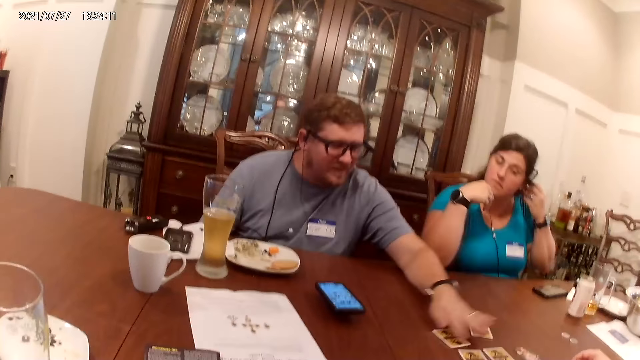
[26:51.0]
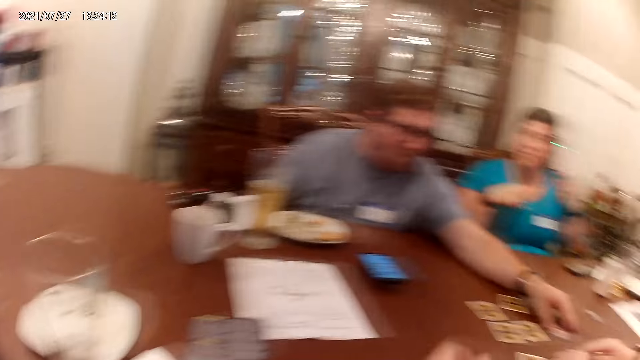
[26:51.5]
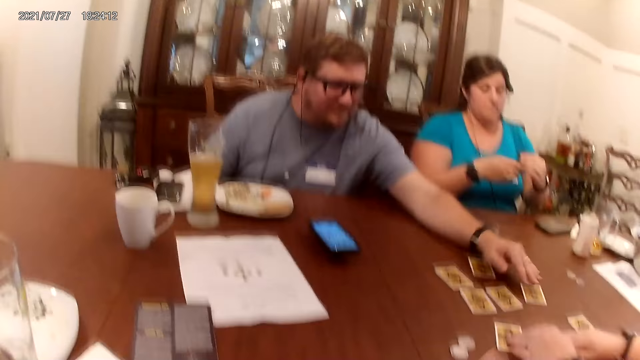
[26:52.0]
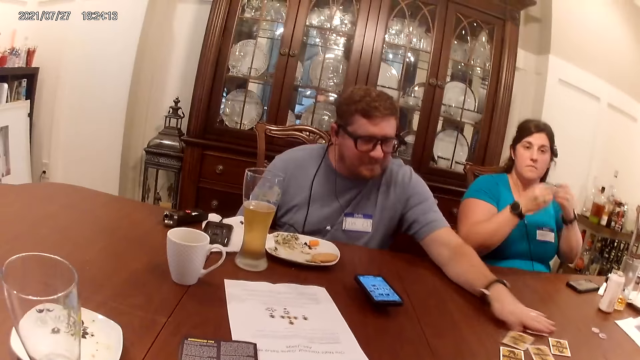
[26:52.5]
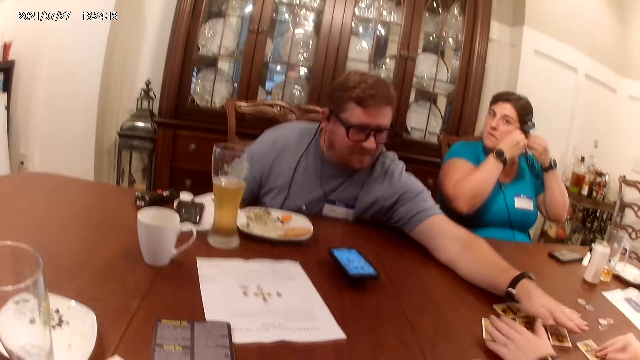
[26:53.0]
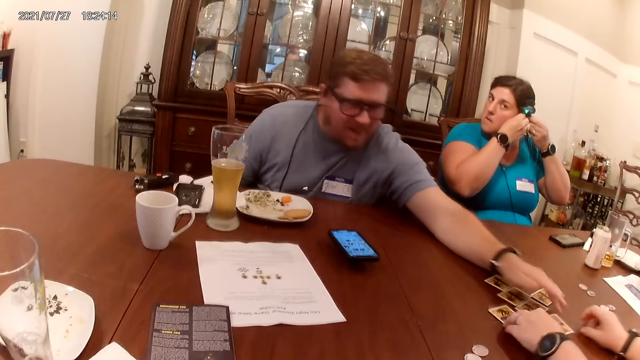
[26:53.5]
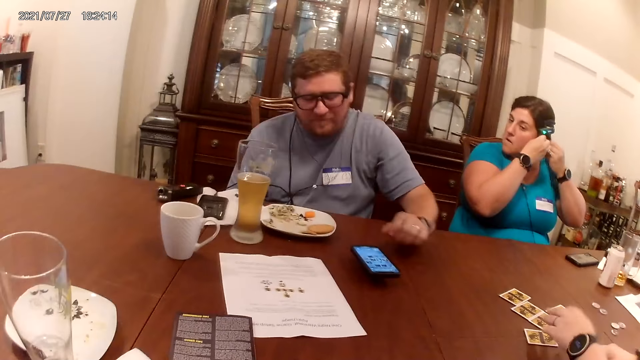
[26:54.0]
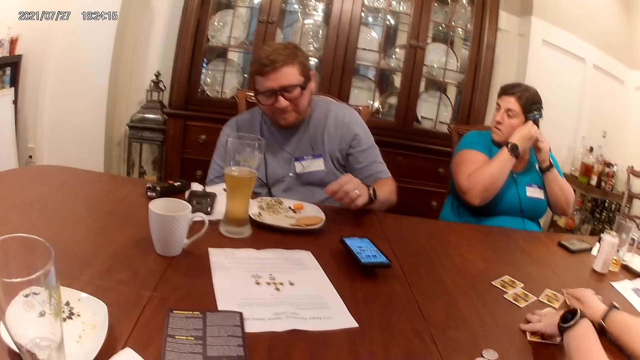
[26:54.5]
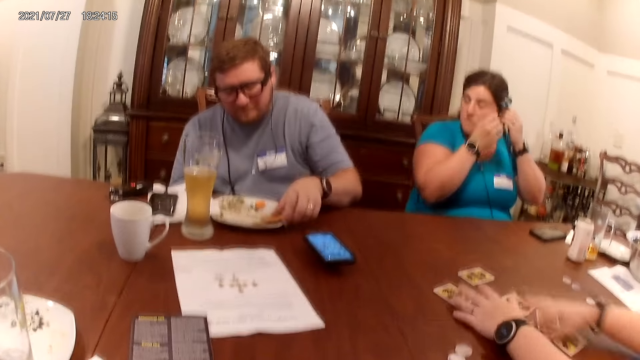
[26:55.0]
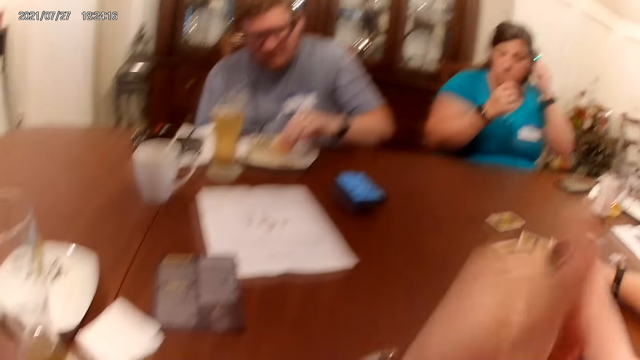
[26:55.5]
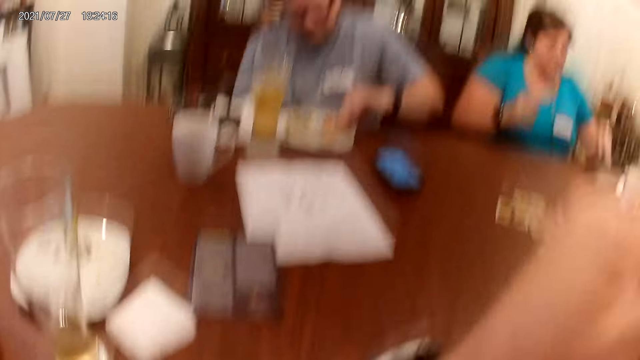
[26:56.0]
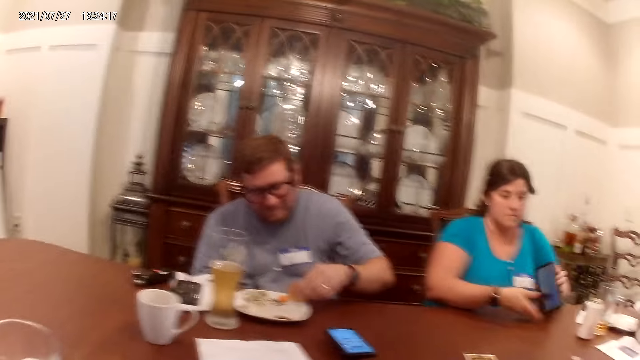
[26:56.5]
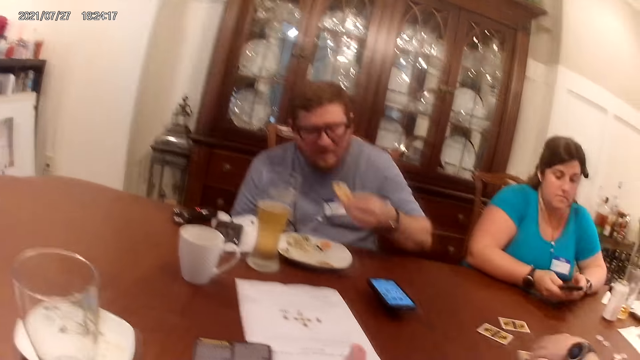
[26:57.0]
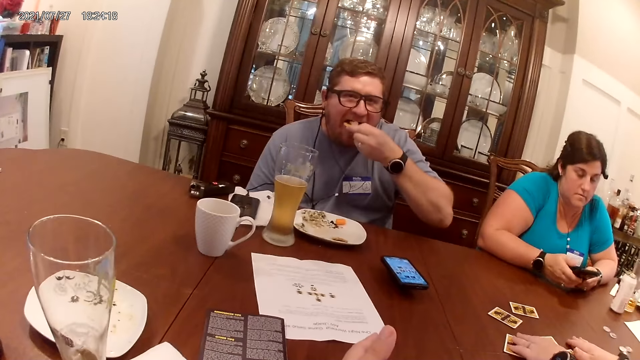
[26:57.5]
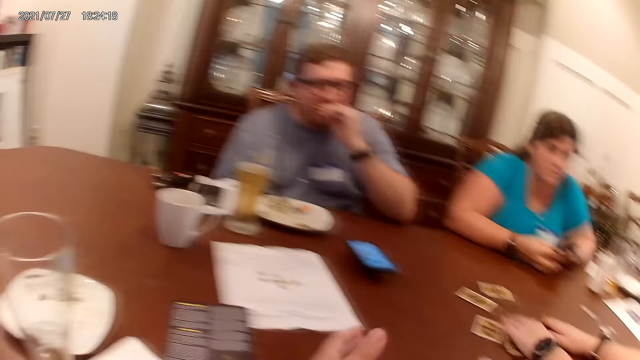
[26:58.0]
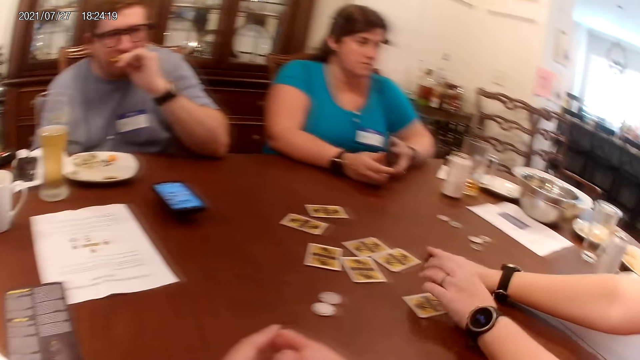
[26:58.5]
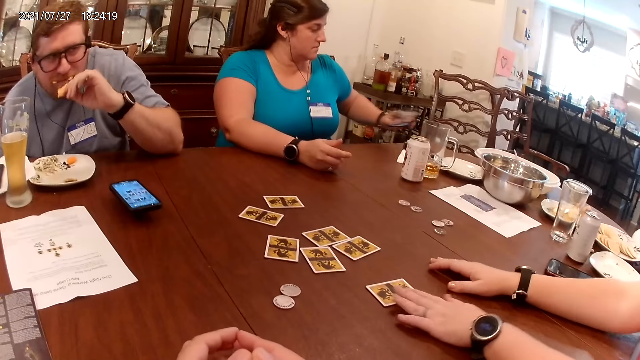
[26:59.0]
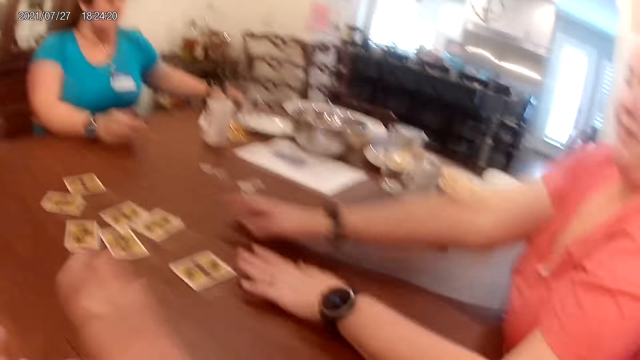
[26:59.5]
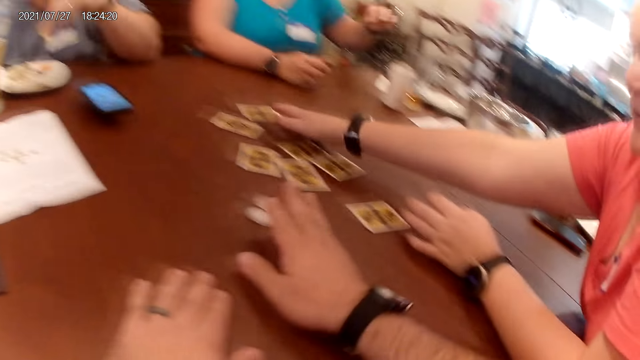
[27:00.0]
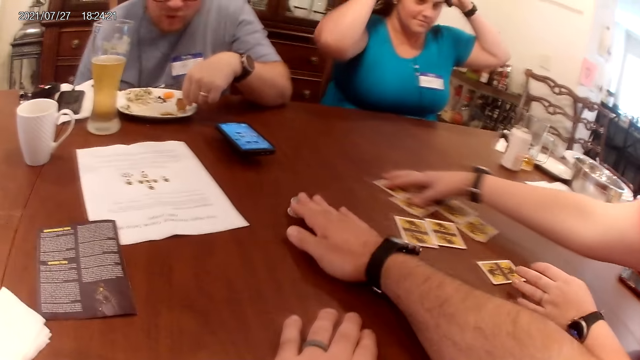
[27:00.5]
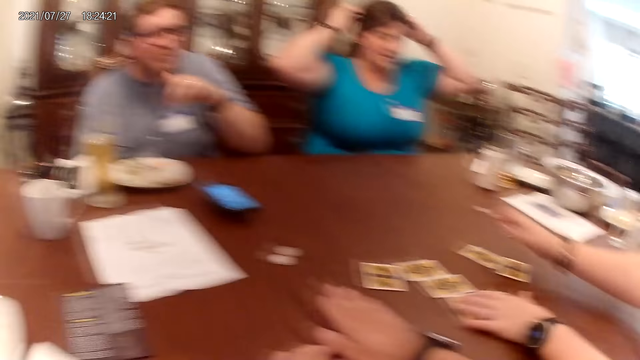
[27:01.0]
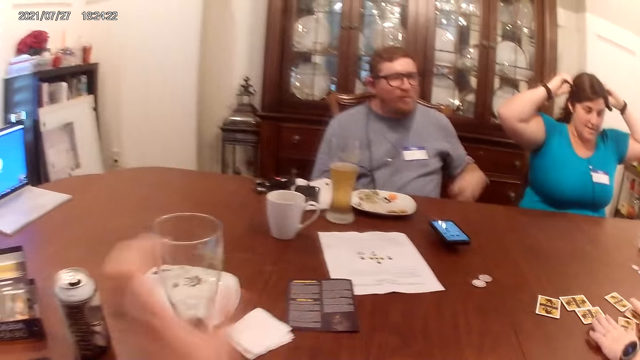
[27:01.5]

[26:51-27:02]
A man pushes the card towards the deck. The man overturns the card on the table and adjusts cards on the table with his left hand. The man gathers the cards with a woman. Another woman adjusts her hair with her hands. The first woman adjusts the cards on the table with her hands. The camera wearer talks to the man and the women. The man picks up a cookie from the plate on the table with his left hand. The camera wearer touches his face. The man stirs the veggies in the plate with the potato slice in his left hand. The other woman picks up the phone from the table with her left hand. The camera wearer talks to the man and the women. The other woman operates the phone with her hands. The man puts the cookie in his mouth with his left hand. The first woman talks to the camera wearer, the man and the other woman. The other woman places the phone on the table with her left hand. The first woman talks to the camera wearer, the man and the other woman. The camera wearer slides the tokens on the table towards the man with his right hand. The first woman rearranges the cards on the table. The first woman talks to the camera wearer, the man and the other woman.

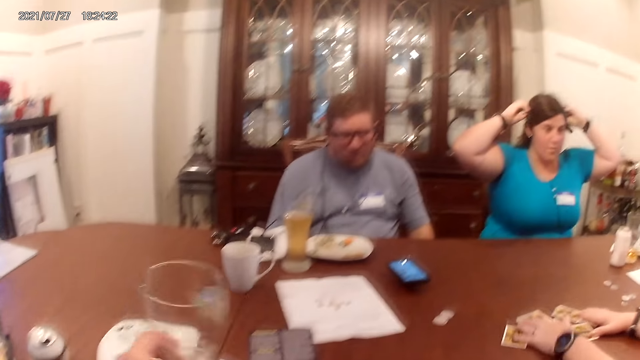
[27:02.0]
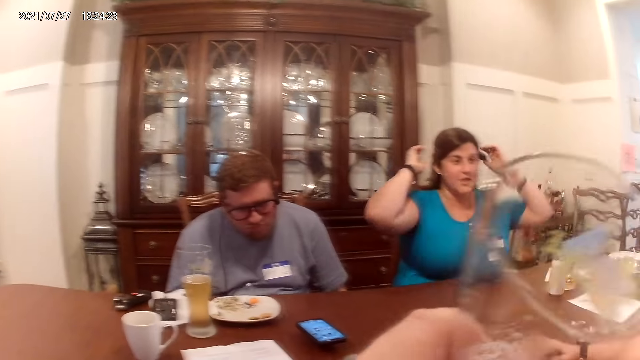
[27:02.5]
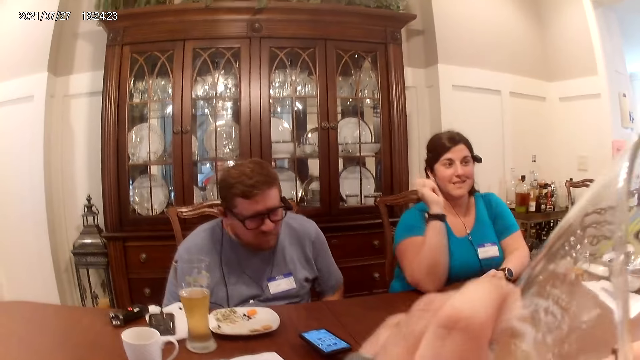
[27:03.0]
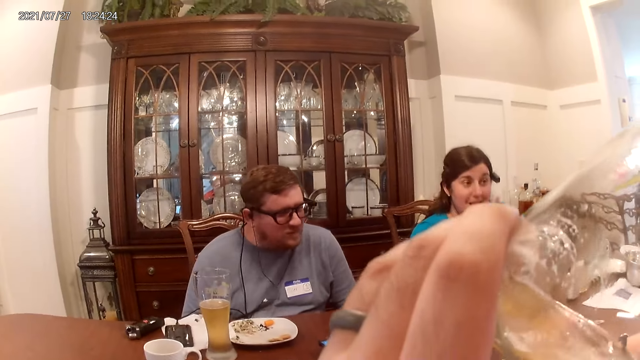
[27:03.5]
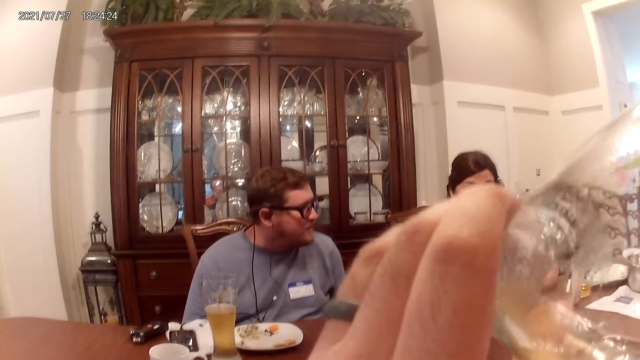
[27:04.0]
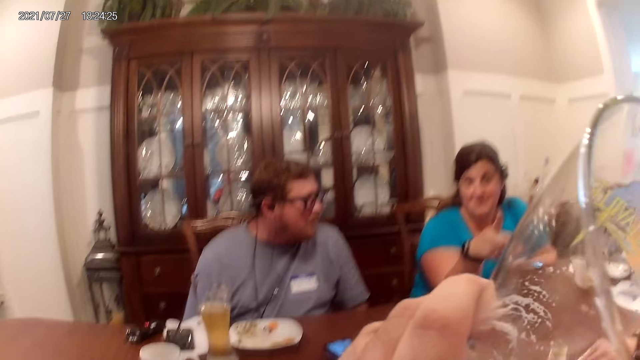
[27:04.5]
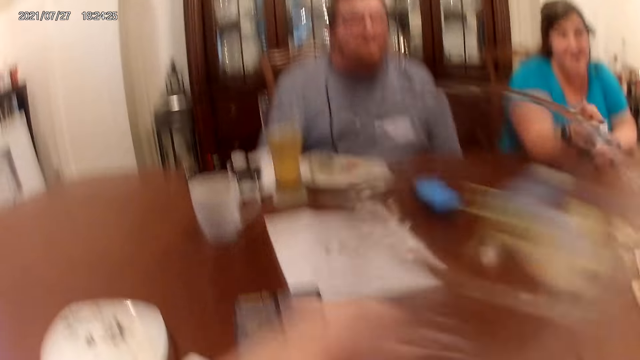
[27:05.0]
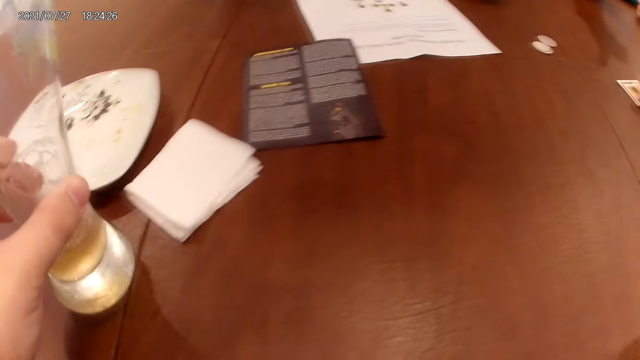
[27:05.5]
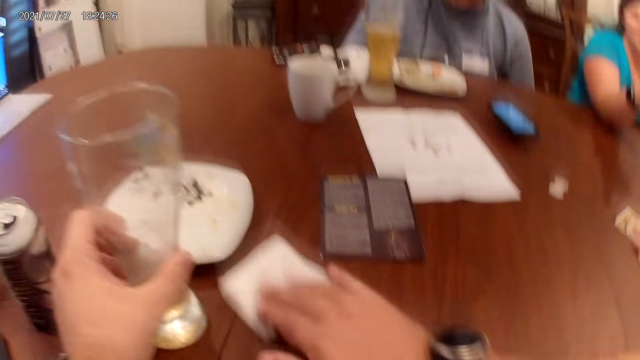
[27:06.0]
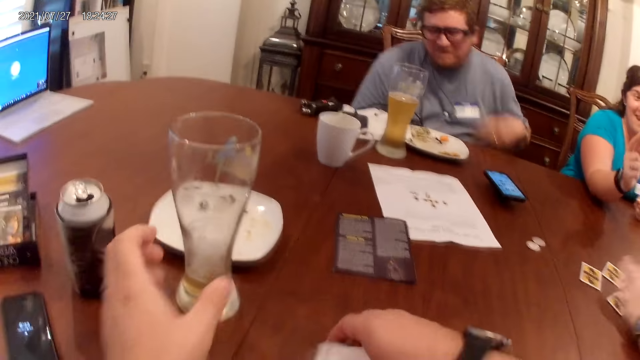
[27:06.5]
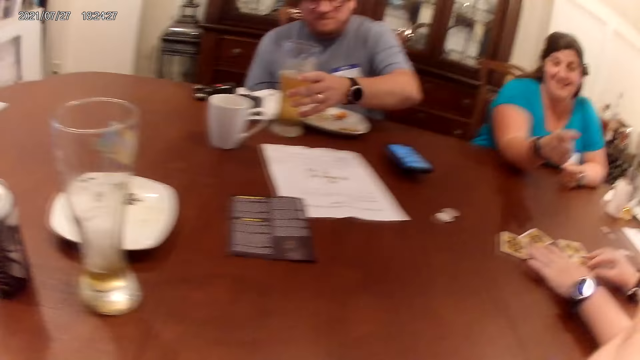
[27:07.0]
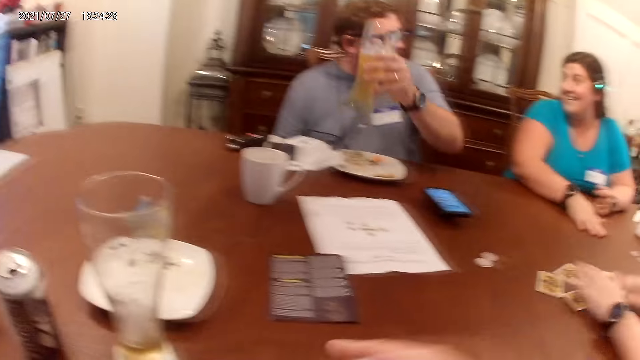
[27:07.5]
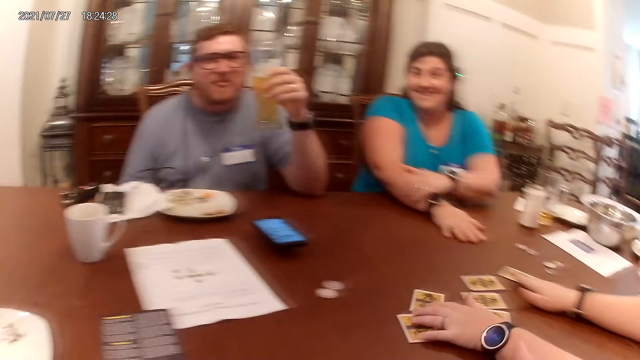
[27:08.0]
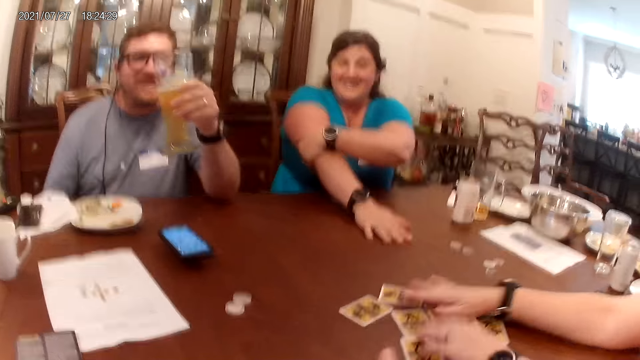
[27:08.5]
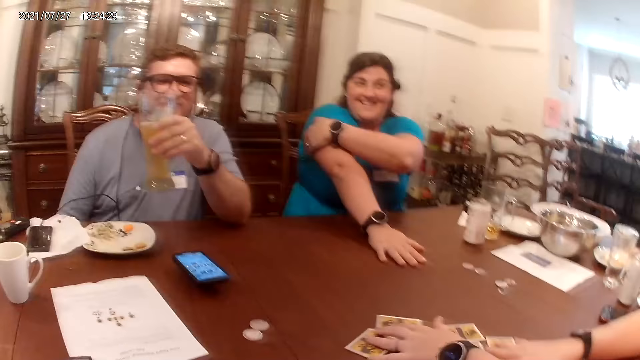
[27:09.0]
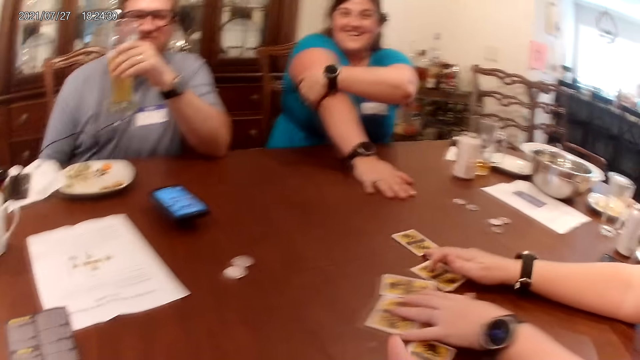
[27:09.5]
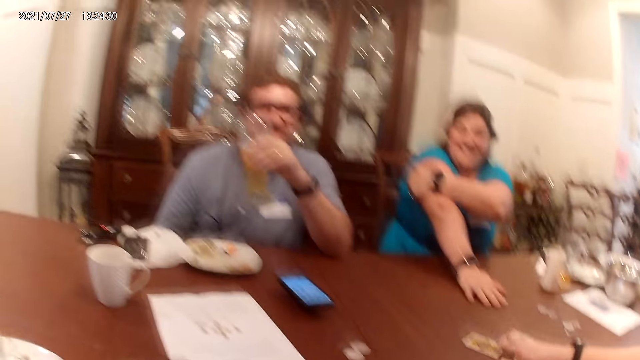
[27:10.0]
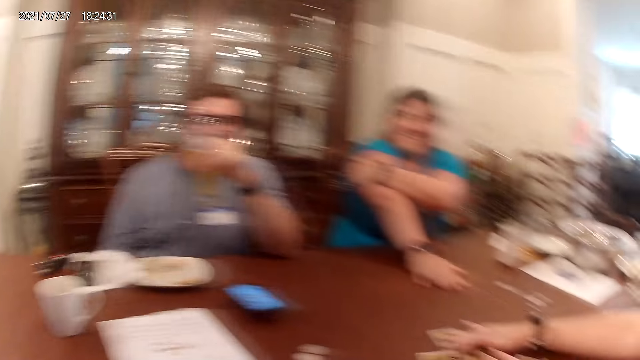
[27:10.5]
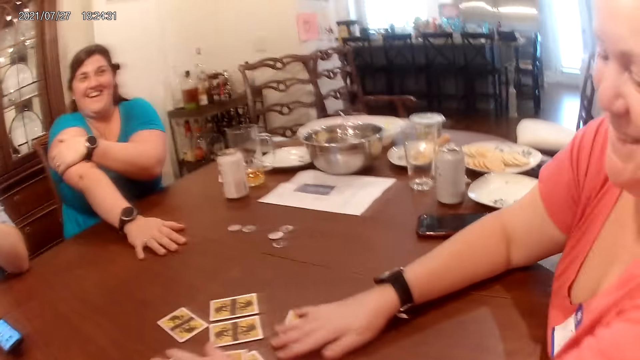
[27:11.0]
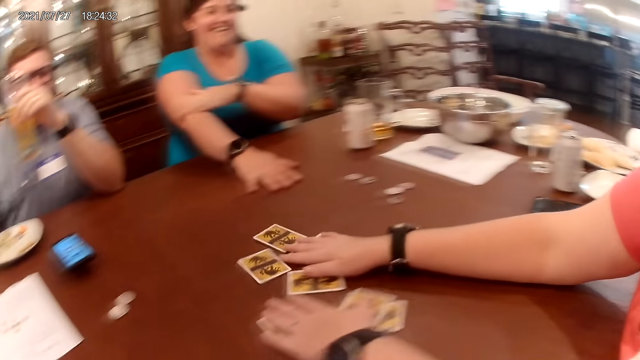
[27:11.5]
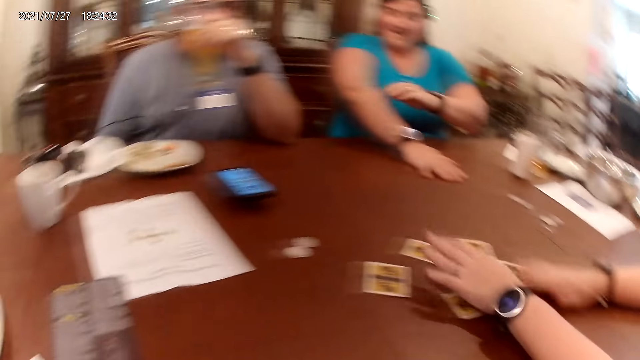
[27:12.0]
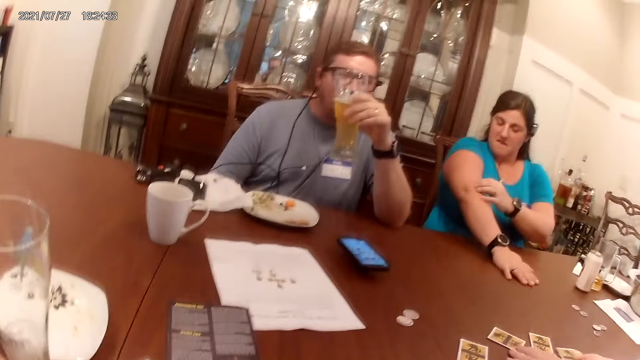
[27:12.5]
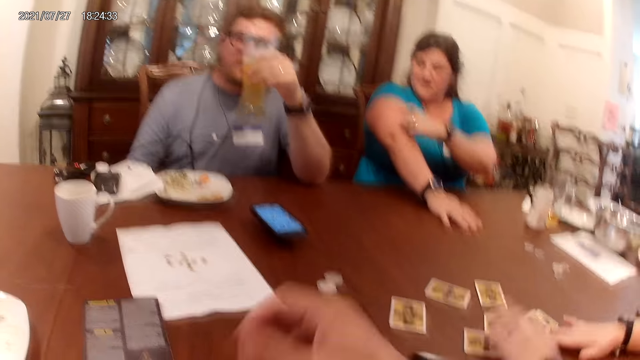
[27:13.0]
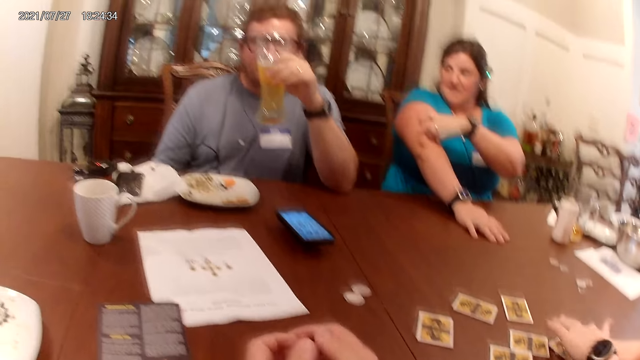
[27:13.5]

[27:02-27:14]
The camera wearer picks up the glass of beer from the table with his left hand. He drinks from the glass of beer with his left hand. A woman talks to the camera wearer, a man and another woman. The camera wearer picks up the piece of tissue paper on the table with his right hand. He places the glass of beer on the table with his left hand. He pulls the piece of tissue paper towards himself. The man picks up a glass of beer from the table with his left hand. The other woman rearranges the cards on the table. The camera wearer talks to the man and the women. The first woman scratches her arm. The man drinks beer from the glass. The other woman rearranges the cards on the table.
